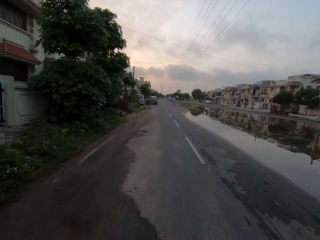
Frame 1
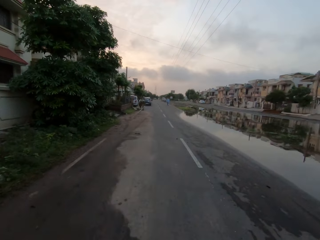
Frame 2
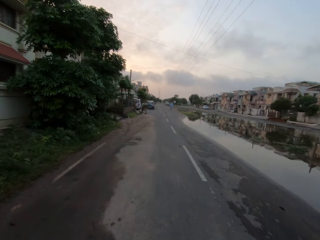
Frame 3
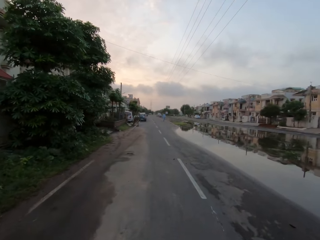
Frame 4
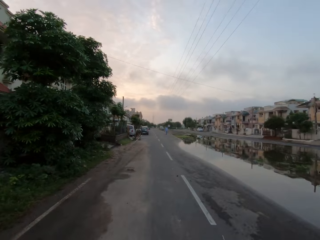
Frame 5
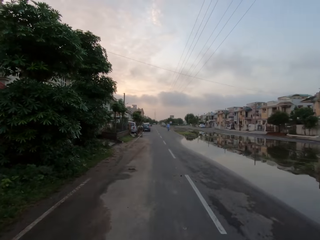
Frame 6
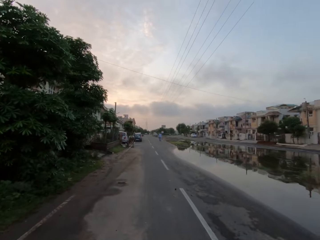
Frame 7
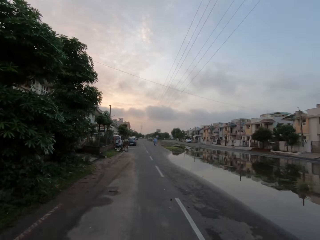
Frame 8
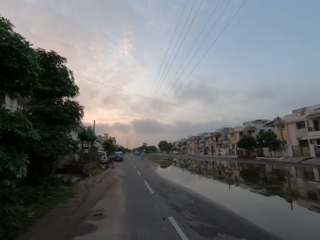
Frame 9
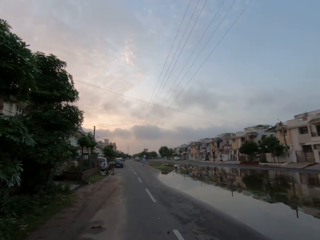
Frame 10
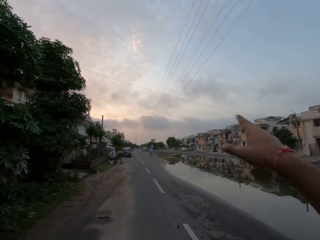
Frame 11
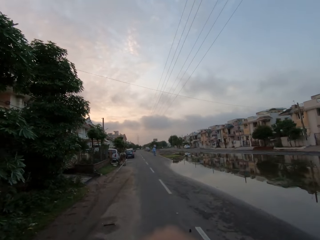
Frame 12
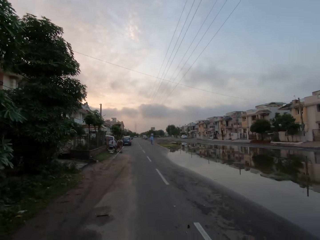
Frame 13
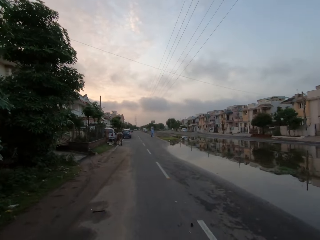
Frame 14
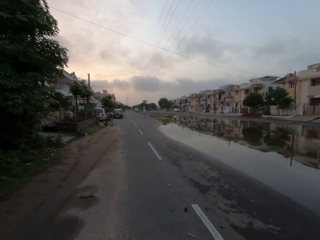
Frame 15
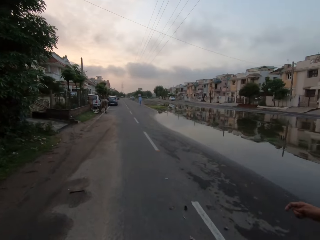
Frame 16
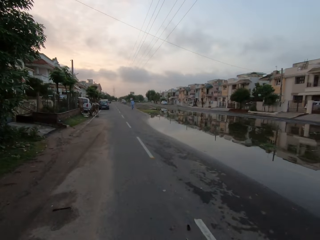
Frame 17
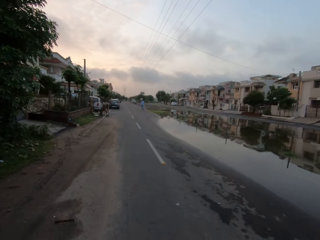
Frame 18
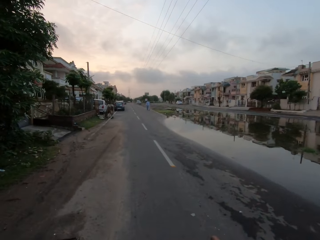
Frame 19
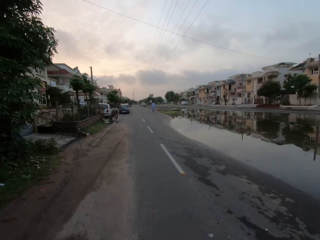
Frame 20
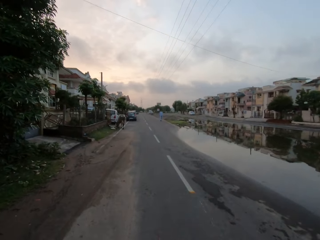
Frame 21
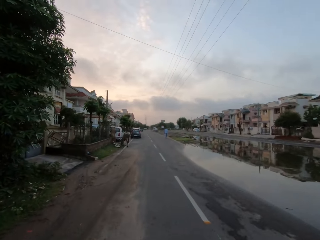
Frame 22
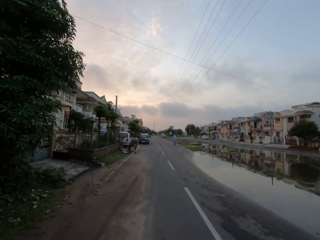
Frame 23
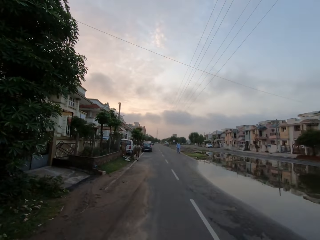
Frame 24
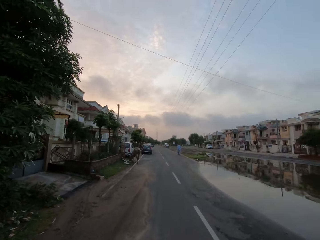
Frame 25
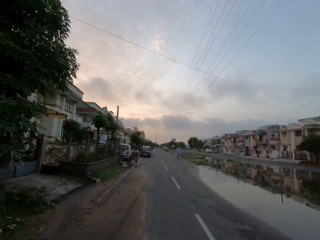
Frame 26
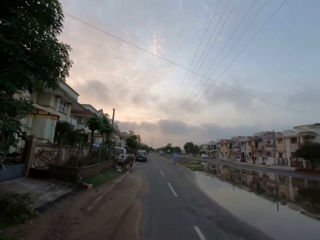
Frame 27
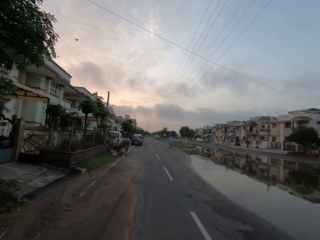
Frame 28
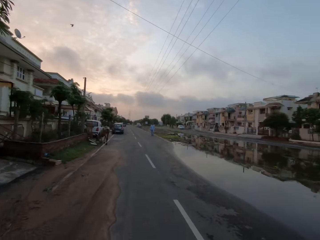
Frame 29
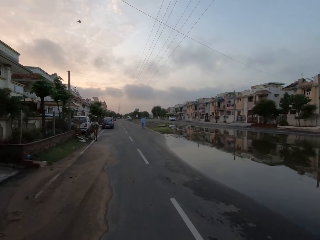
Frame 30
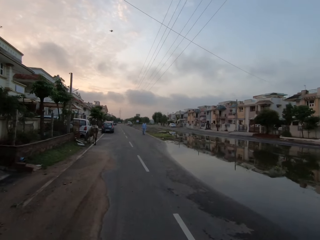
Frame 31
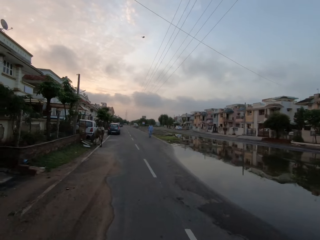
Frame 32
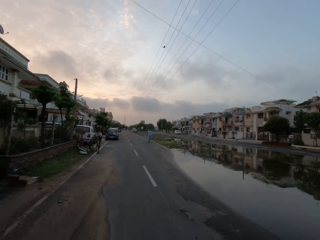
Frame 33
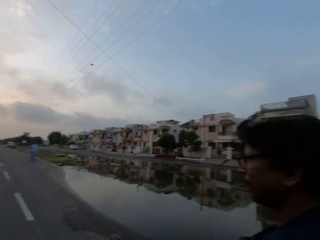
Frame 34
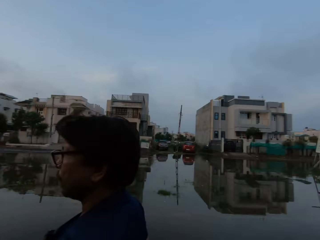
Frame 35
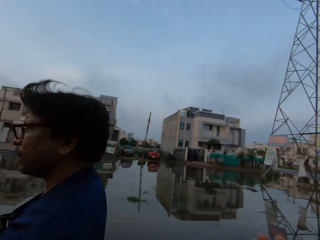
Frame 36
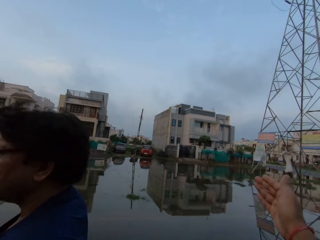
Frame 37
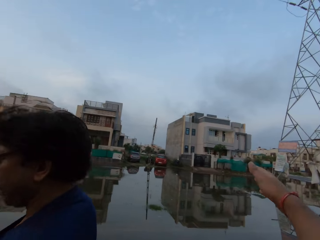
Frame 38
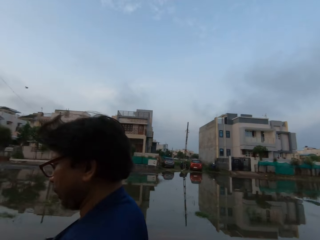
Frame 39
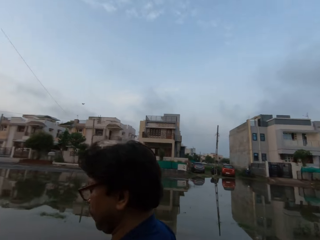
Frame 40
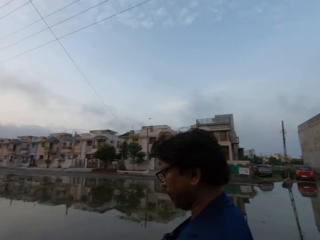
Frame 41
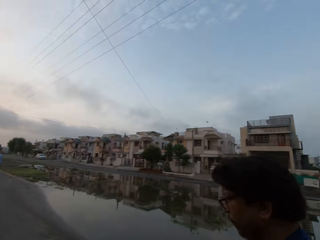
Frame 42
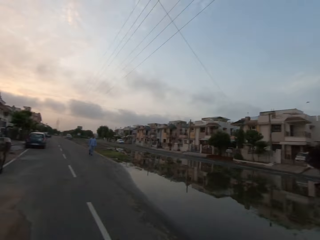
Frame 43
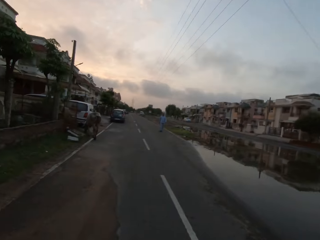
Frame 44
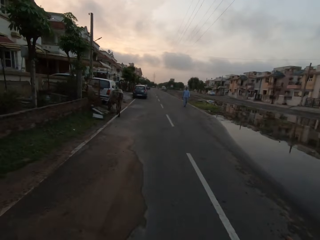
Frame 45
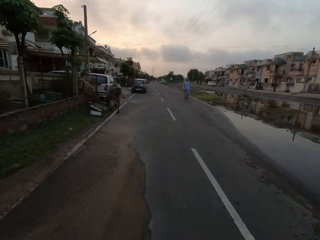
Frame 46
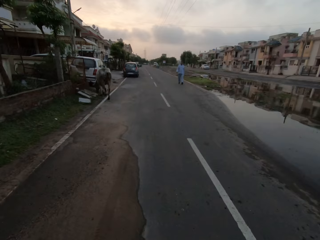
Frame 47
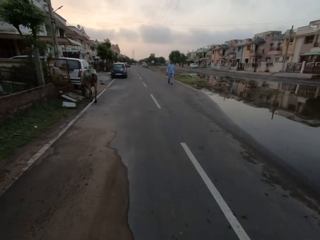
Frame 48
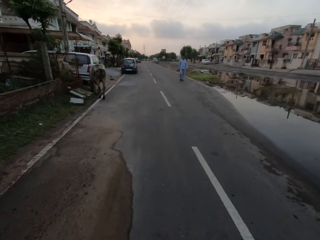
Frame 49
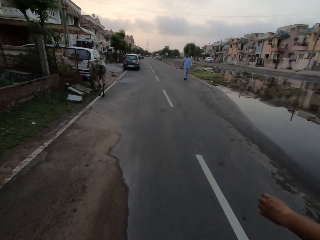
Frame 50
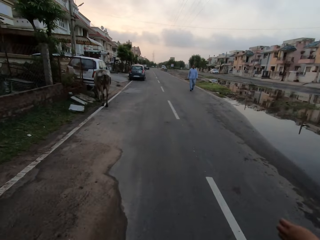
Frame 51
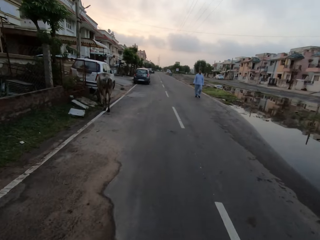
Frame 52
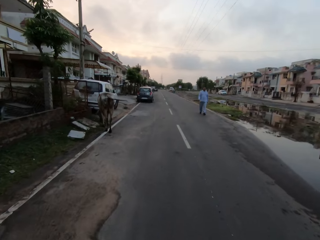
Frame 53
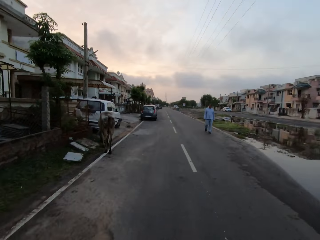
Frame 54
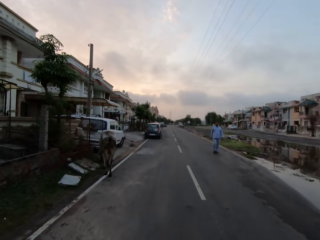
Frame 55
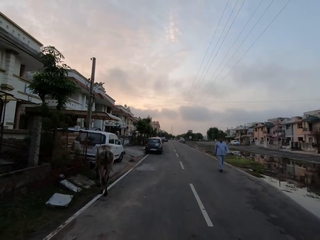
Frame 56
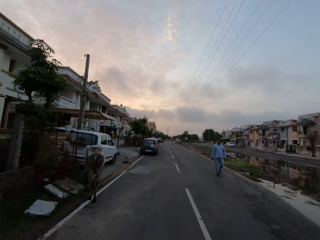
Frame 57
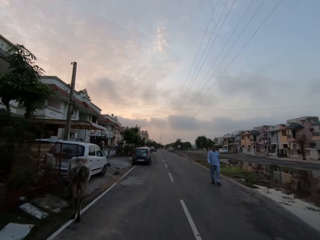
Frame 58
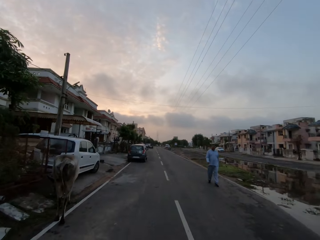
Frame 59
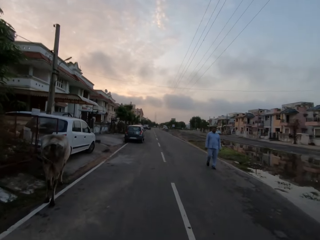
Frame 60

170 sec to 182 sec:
The camera wearer makes a hand gesture with his right hand. He makes a hand gesture with his right hand again. He points to buildings. A person and the camera wearer walk down a road.

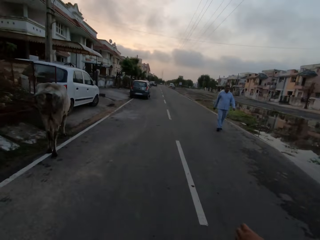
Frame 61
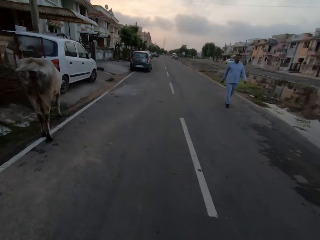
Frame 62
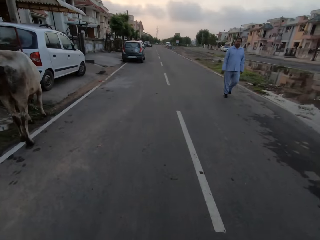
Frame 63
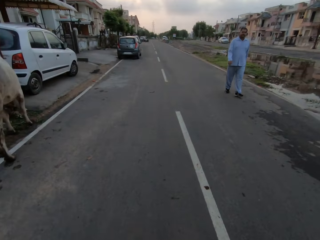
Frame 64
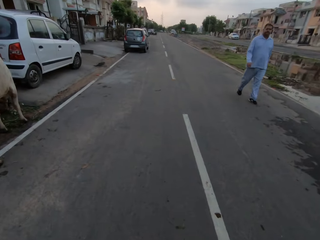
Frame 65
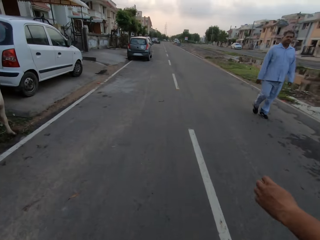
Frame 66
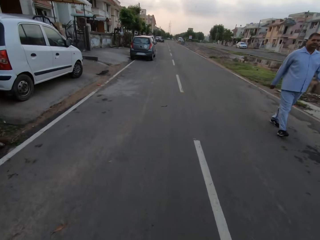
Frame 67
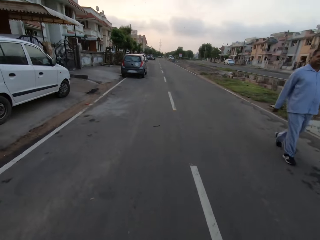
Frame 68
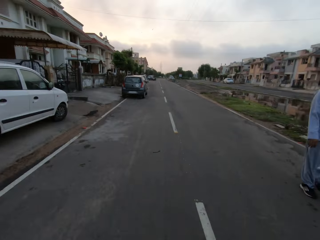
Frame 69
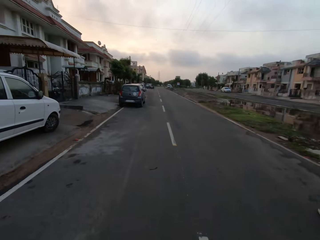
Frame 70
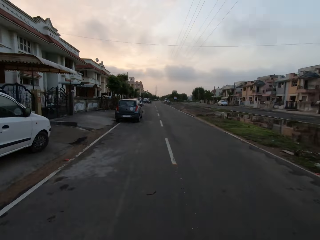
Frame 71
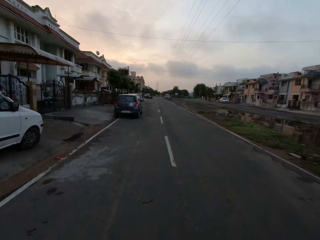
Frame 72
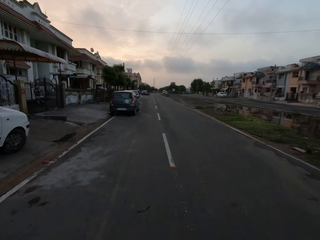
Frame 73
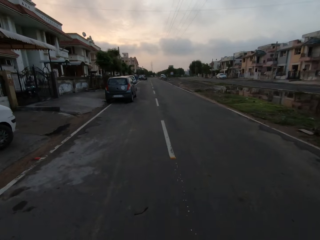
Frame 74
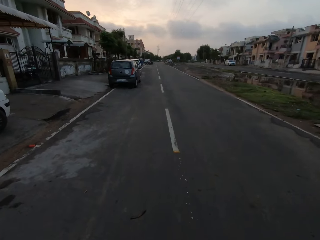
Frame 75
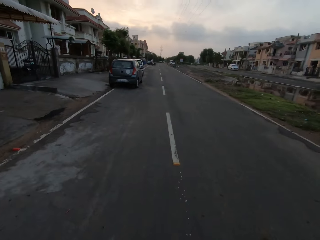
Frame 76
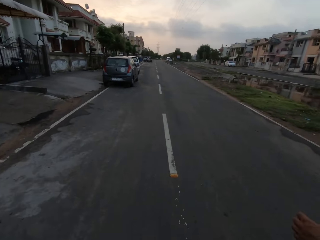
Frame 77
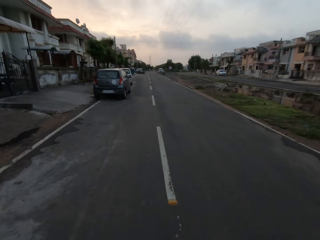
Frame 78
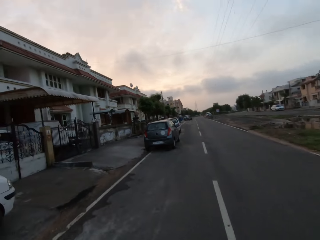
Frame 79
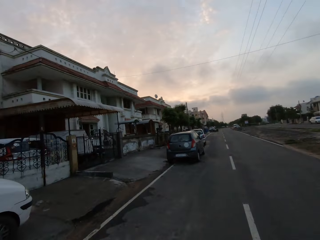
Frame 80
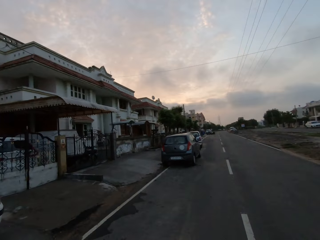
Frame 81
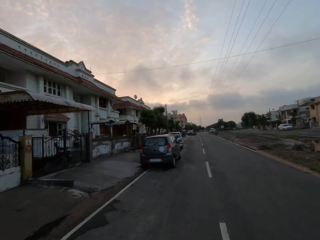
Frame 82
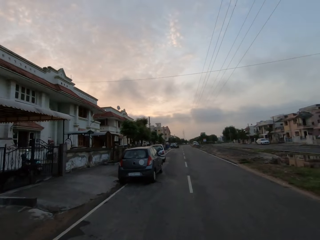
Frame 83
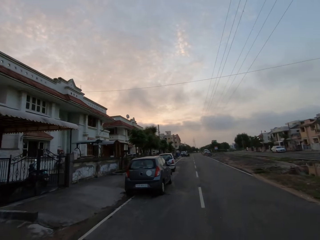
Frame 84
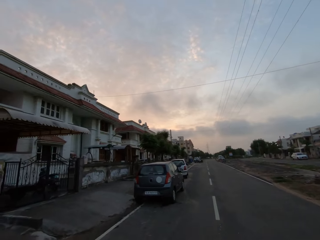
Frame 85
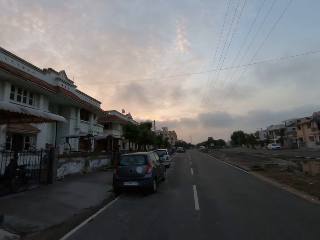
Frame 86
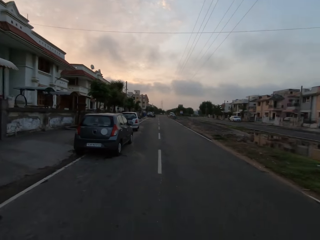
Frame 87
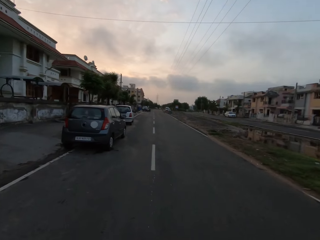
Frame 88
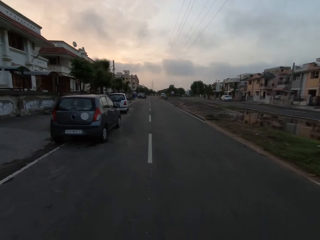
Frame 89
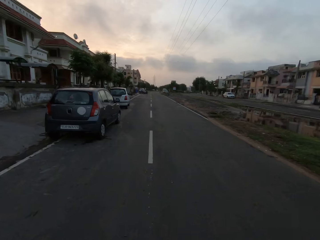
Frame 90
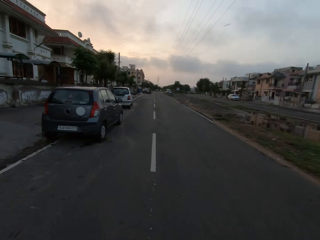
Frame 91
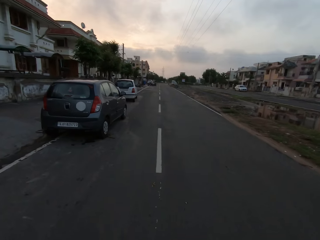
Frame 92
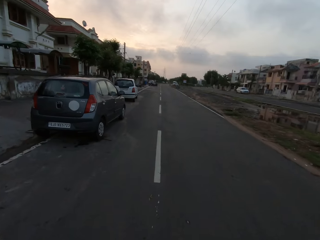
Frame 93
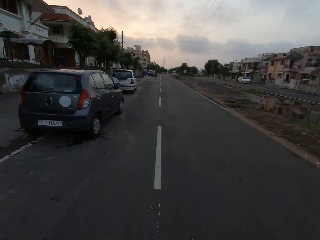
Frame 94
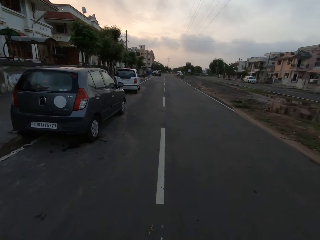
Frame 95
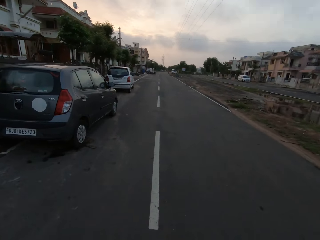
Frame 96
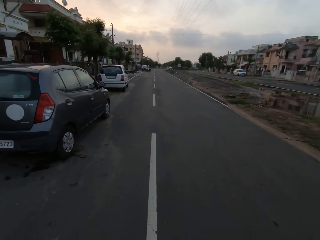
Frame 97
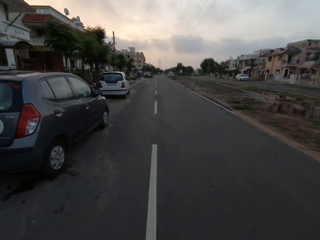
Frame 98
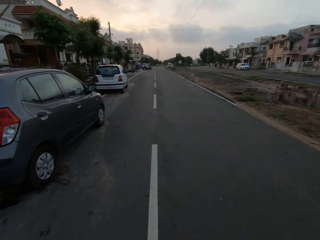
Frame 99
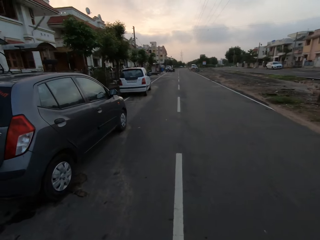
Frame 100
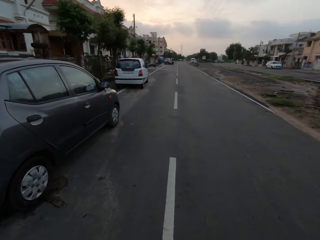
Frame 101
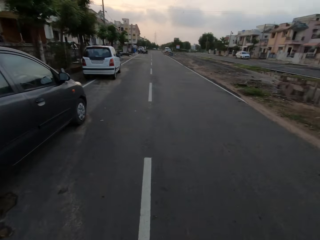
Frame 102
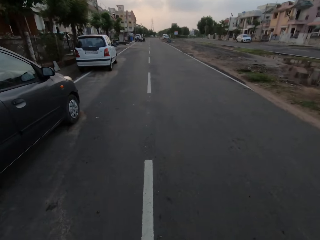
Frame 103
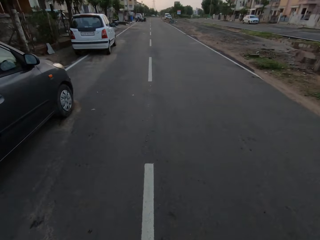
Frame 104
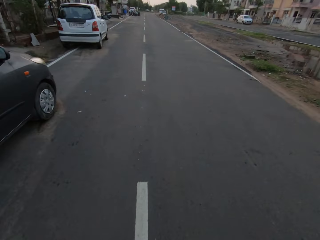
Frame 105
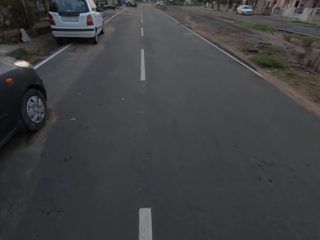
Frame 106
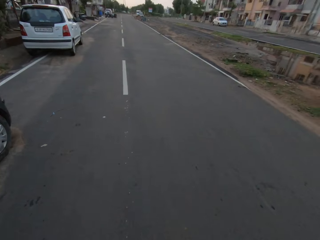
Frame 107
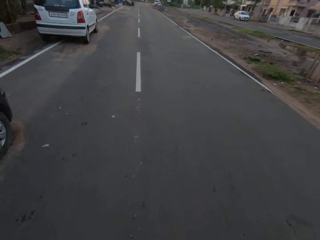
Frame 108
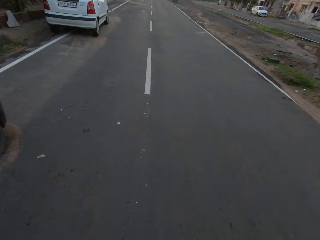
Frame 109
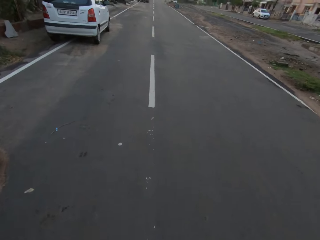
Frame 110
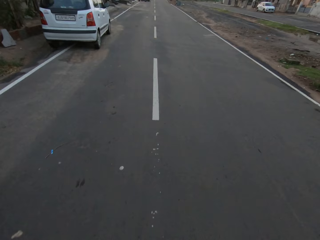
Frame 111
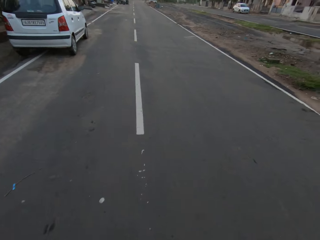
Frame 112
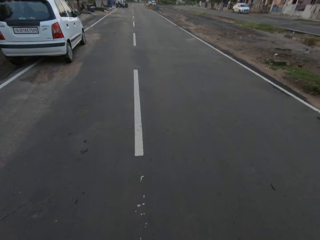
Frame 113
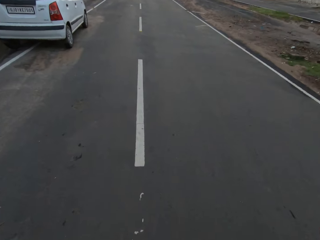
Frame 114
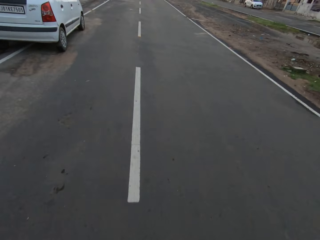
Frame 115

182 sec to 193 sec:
A man walks past the camera wearer. Another man converses with the camera wearer.
